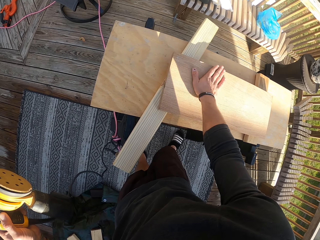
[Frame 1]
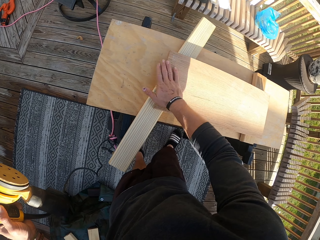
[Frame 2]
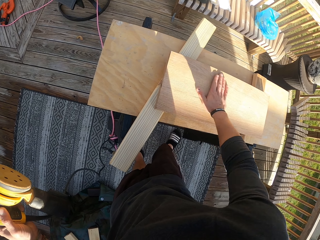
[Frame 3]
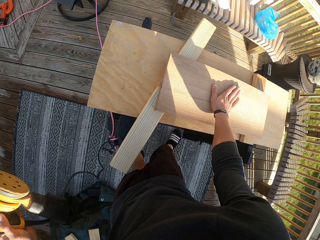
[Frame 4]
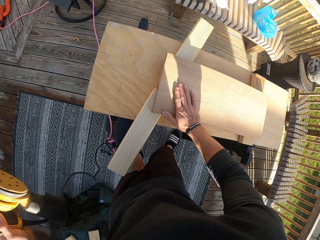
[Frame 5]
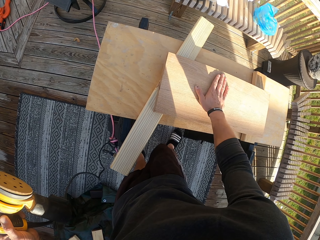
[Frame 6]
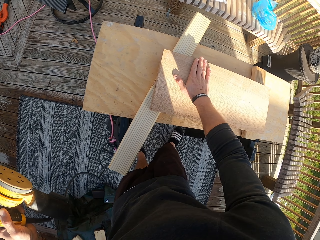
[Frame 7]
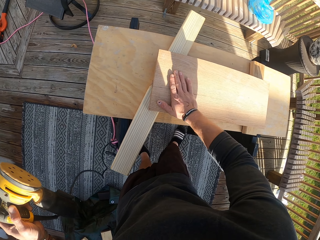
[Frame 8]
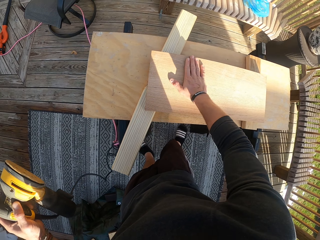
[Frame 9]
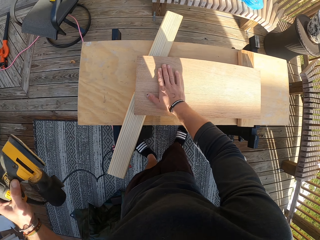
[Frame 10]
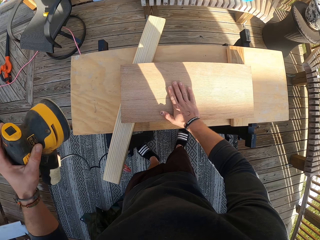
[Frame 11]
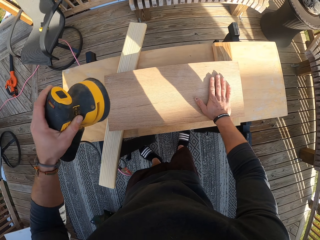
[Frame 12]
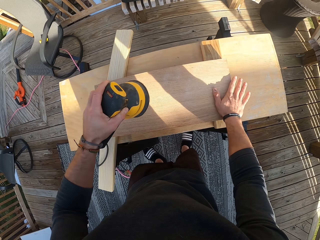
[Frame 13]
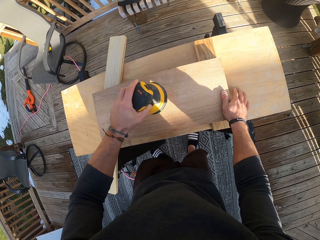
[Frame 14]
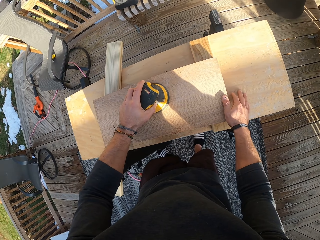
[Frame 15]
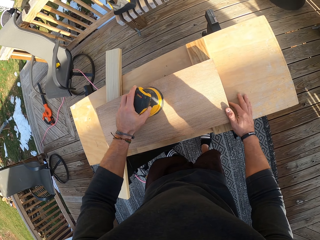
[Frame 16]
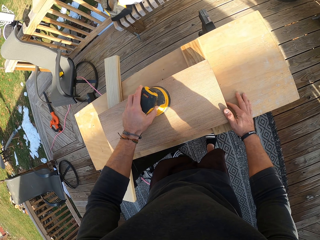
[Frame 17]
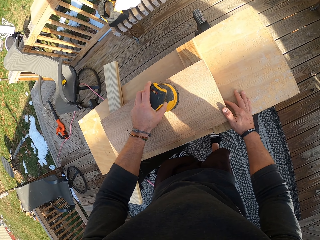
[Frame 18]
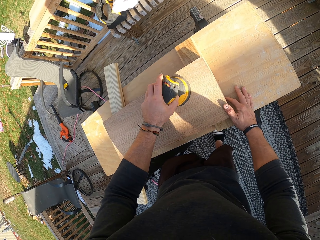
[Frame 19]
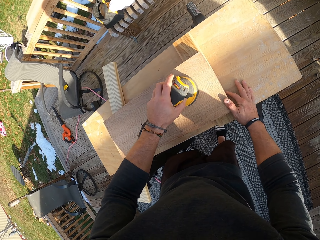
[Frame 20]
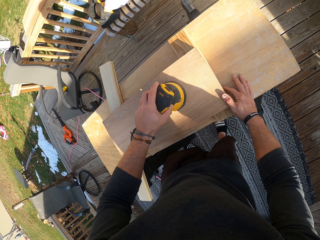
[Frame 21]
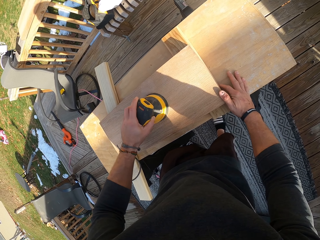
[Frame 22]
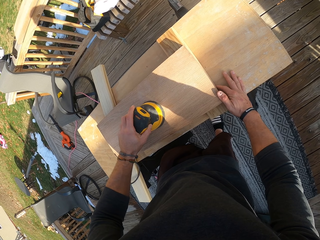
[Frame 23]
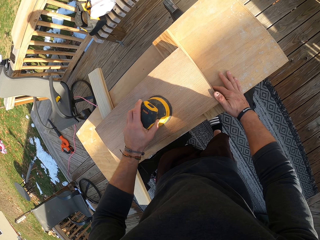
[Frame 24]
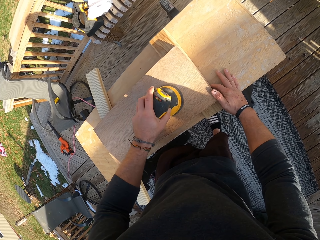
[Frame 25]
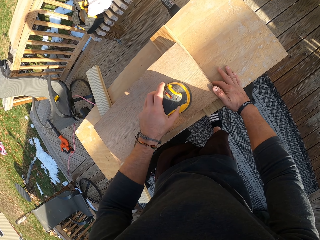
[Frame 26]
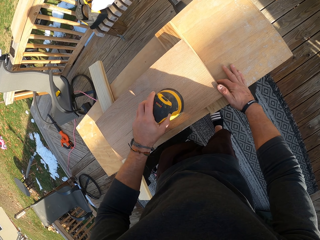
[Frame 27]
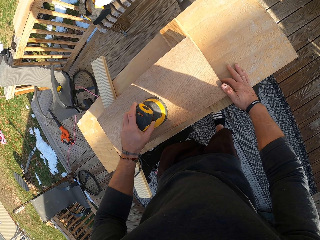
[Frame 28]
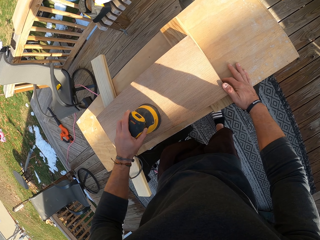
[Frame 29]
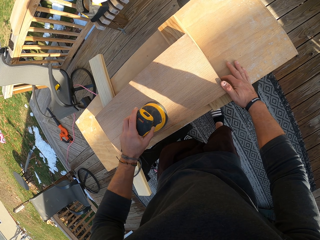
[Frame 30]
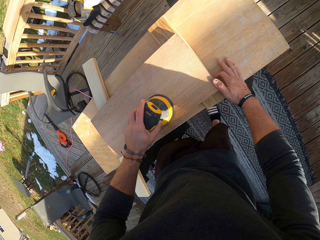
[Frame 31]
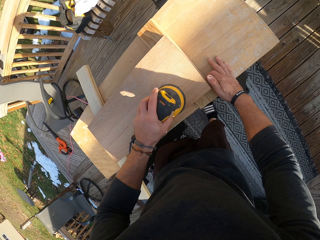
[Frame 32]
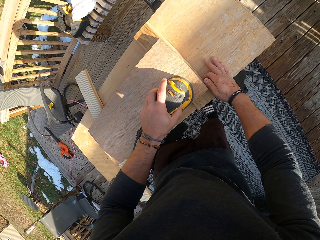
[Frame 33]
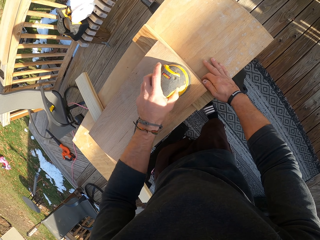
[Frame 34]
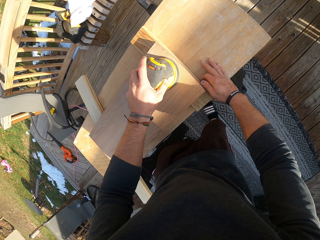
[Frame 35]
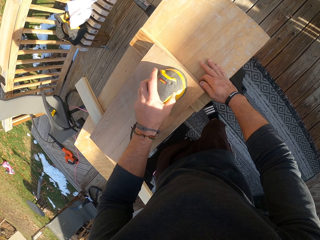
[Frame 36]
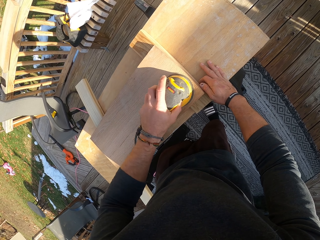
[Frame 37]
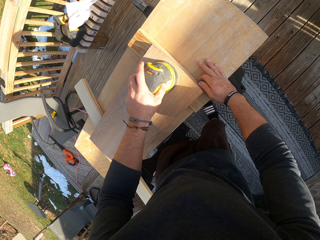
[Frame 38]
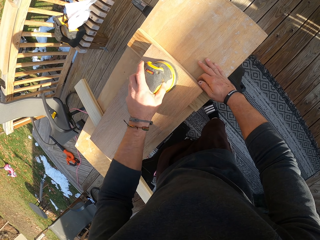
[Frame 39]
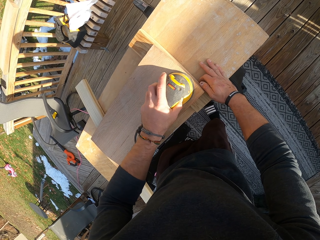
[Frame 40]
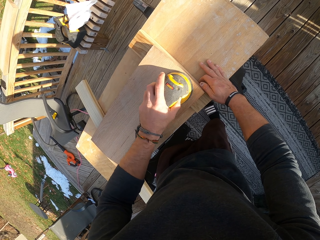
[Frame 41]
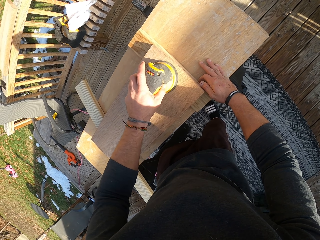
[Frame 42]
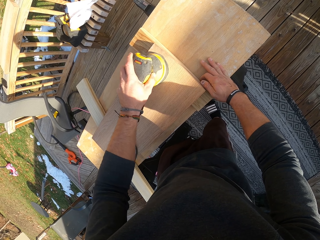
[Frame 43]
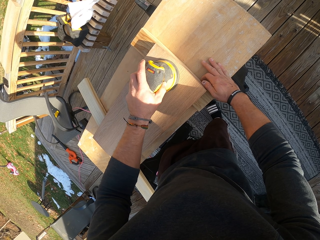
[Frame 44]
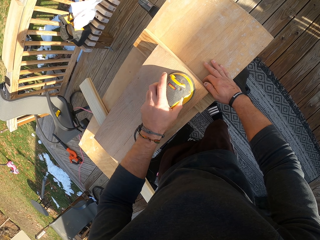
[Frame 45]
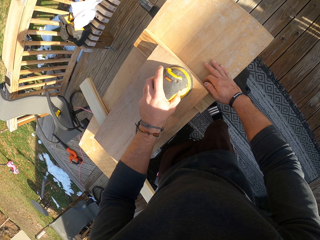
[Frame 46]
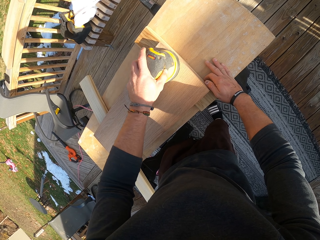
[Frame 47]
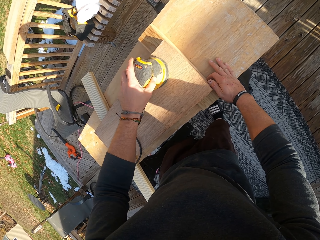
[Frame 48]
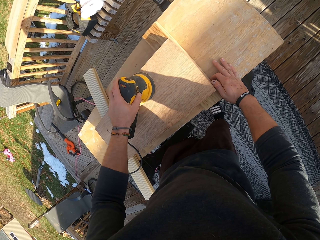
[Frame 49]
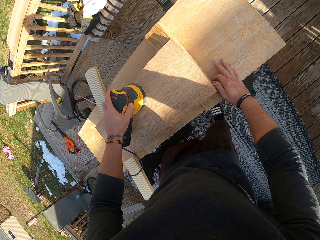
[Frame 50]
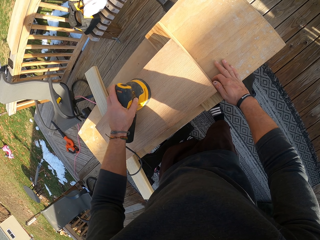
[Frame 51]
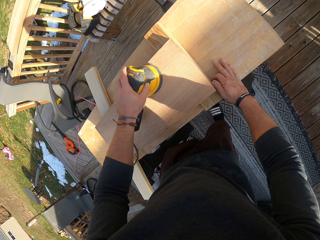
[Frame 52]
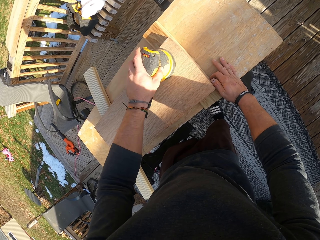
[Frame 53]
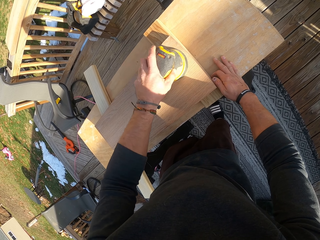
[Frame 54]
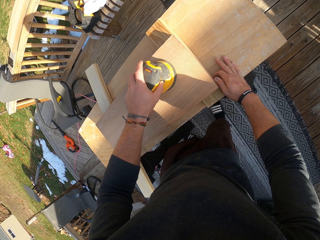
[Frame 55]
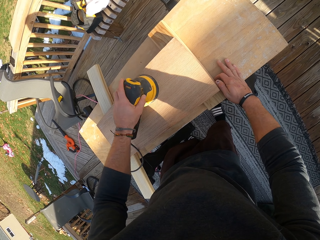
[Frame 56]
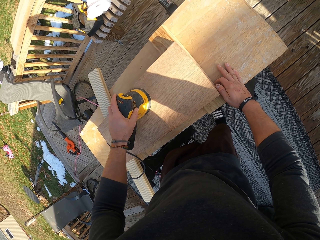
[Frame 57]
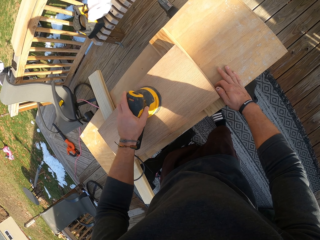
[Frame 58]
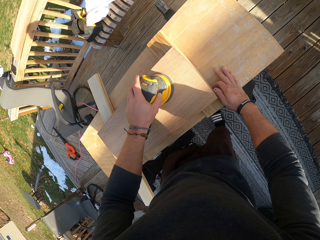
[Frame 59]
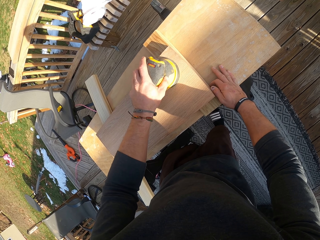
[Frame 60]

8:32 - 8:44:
The camera wearer sands the plank with the sander in his left hand.

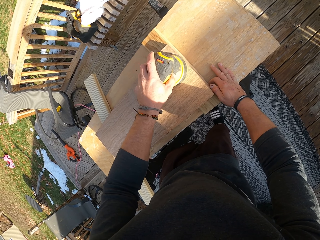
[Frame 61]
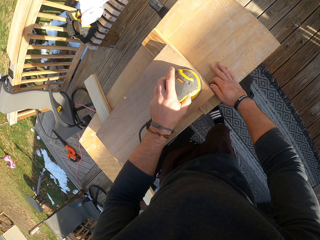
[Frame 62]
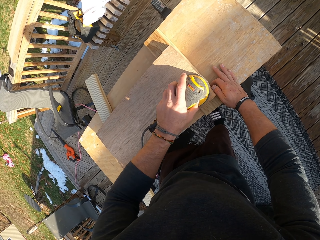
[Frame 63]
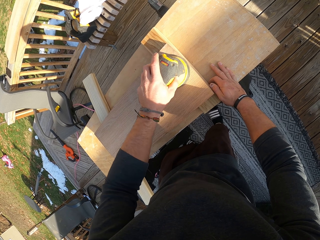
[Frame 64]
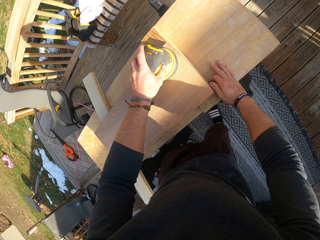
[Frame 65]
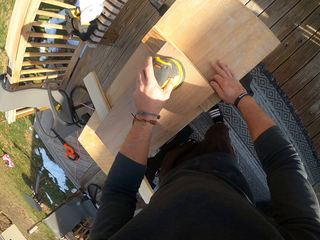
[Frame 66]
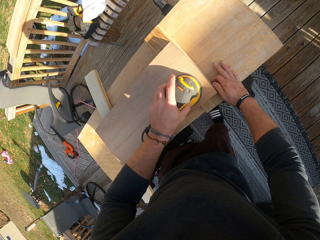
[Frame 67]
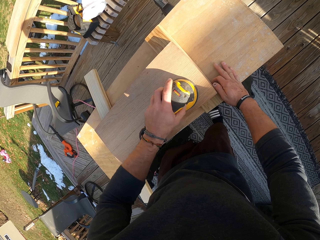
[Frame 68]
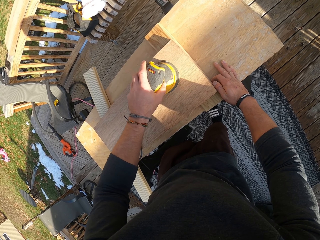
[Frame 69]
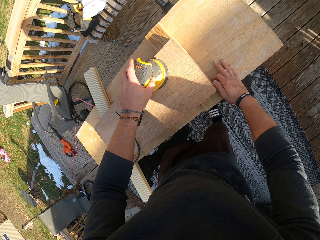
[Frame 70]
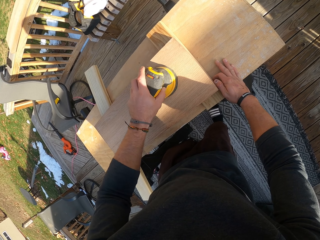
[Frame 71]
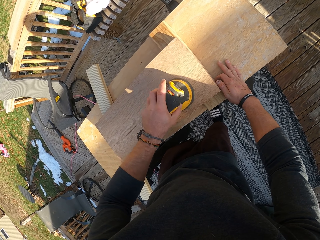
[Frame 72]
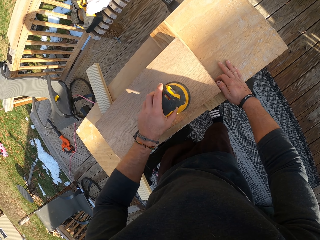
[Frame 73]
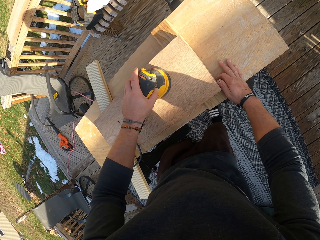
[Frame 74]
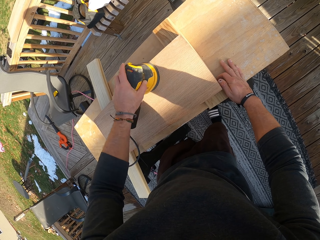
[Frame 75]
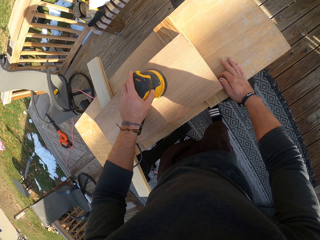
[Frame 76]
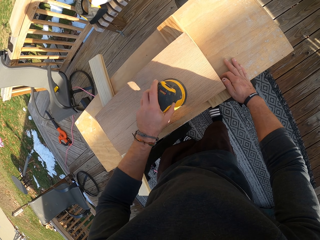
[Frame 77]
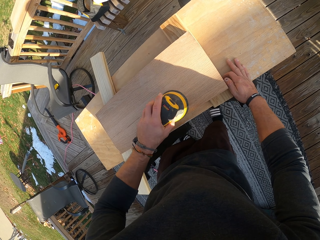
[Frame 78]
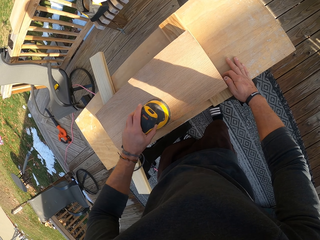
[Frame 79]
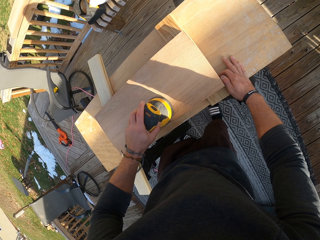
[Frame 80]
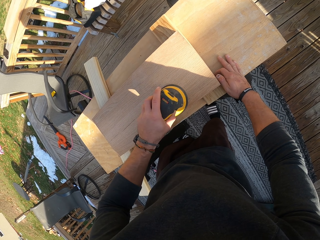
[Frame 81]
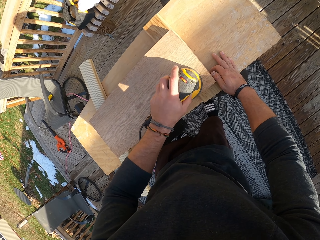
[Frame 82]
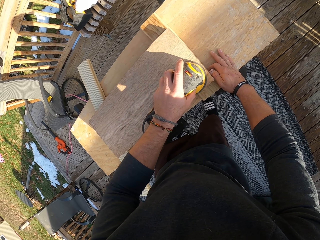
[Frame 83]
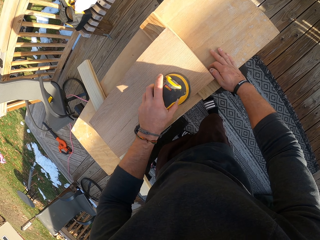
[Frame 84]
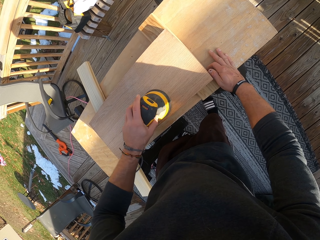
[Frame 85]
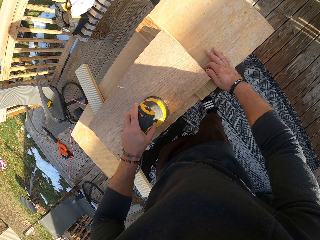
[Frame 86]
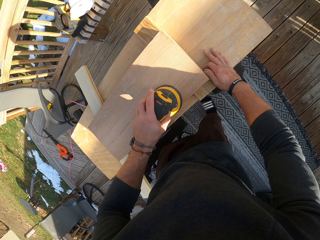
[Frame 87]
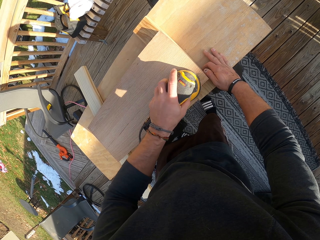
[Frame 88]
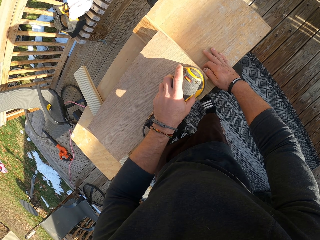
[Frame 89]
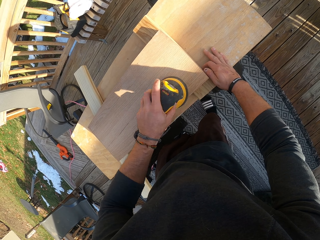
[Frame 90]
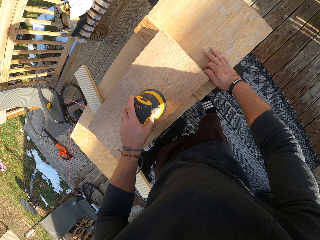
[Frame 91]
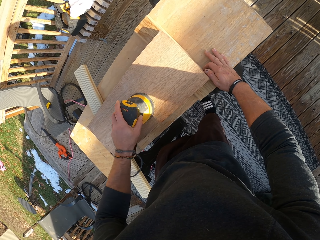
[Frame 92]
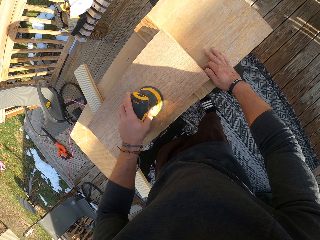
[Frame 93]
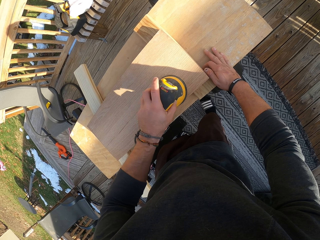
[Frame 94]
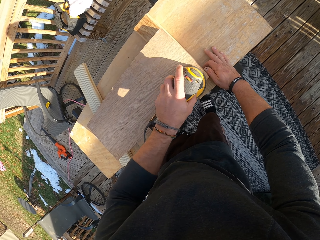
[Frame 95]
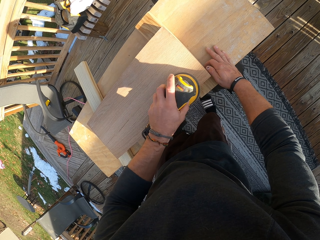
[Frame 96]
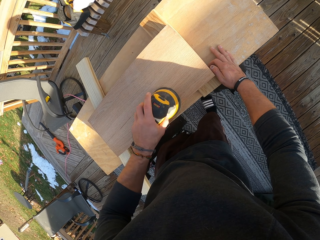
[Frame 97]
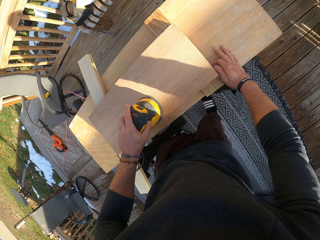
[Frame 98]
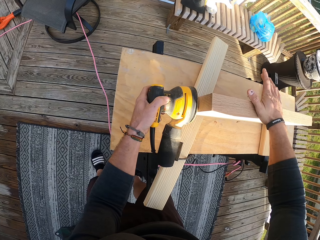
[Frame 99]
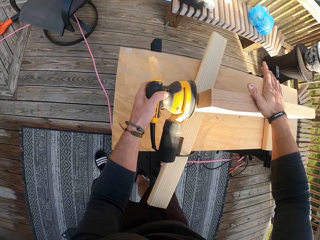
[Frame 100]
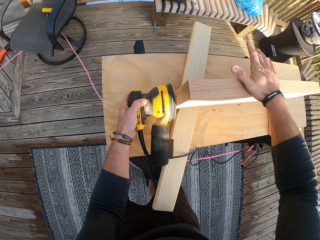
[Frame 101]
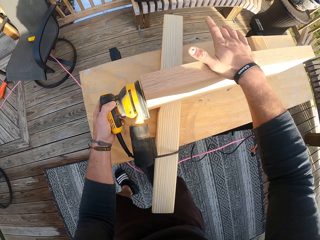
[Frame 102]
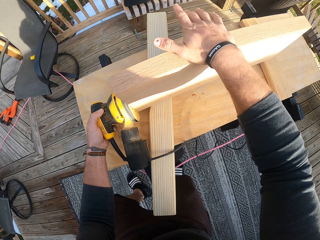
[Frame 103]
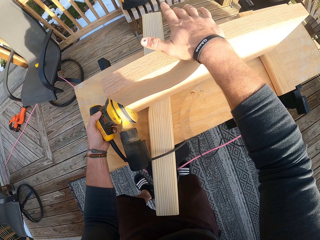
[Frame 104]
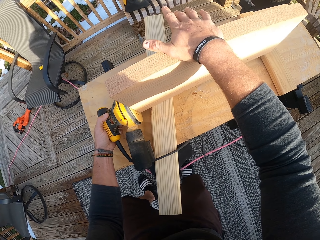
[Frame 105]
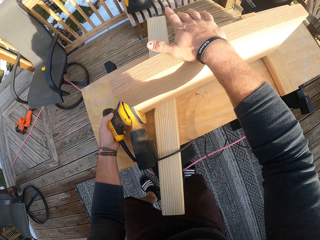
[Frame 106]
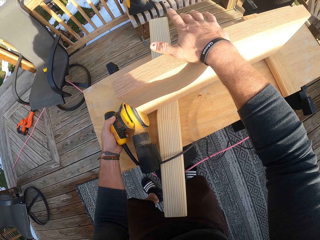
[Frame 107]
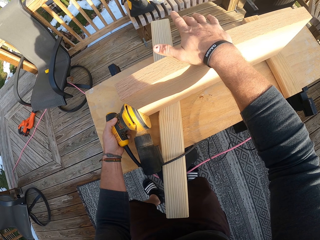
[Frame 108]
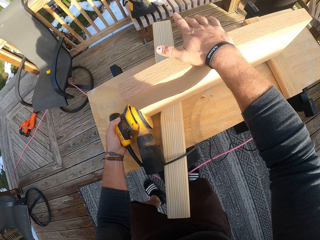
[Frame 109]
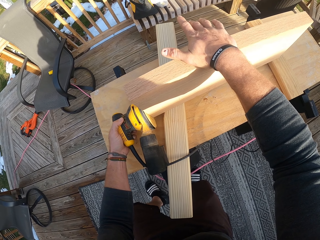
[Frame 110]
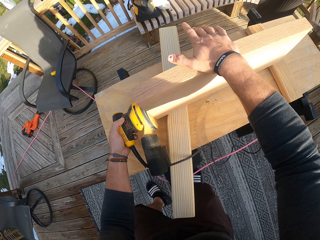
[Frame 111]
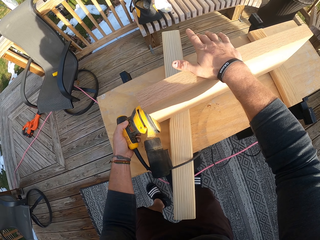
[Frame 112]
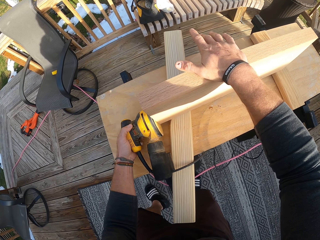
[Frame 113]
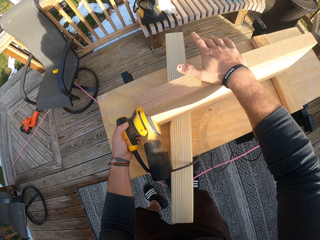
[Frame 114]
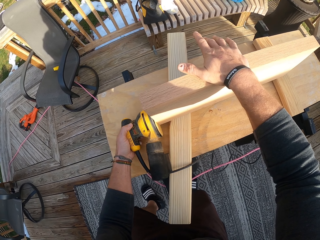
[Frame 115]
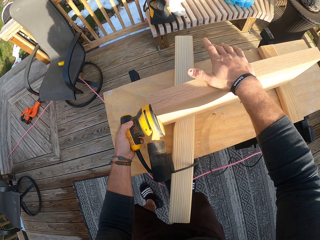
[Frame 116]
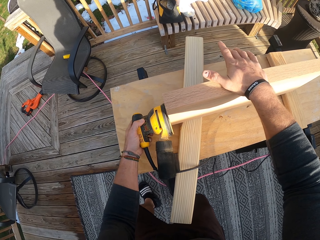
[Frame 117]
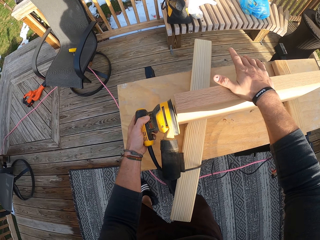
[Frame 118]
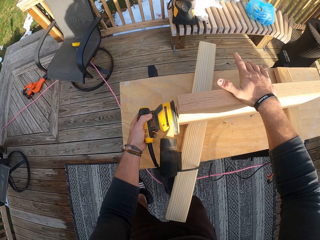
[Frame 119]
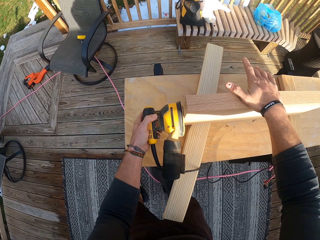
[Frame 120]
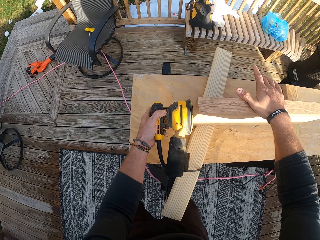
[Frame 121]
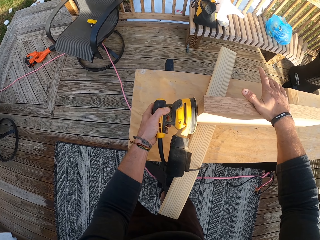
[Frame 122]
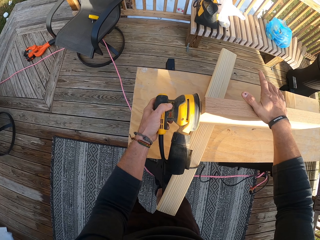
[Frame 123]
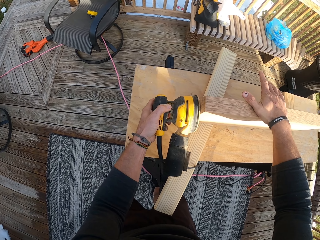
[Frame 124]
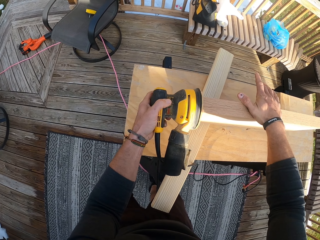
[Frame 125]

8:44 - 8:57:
The camera wearer holds the wood and smoothens the wood.
